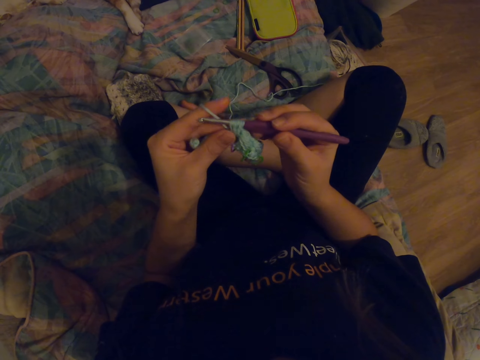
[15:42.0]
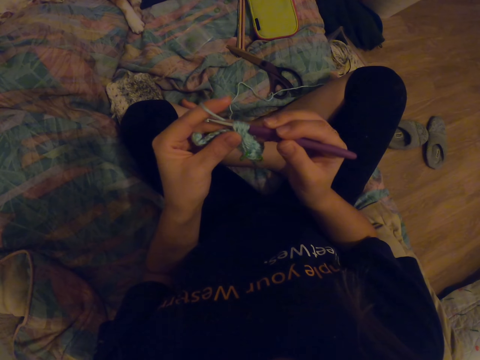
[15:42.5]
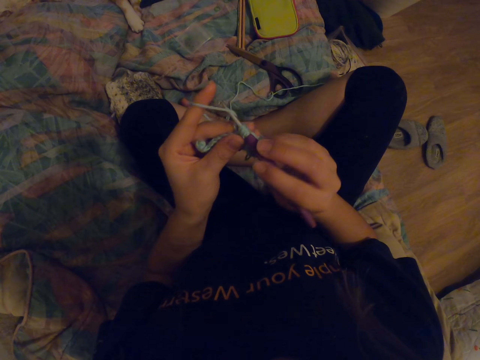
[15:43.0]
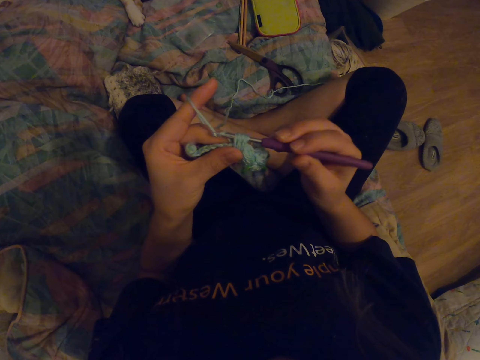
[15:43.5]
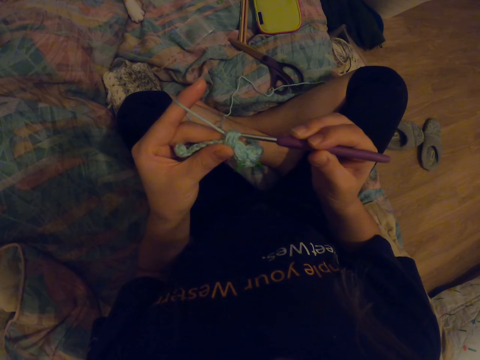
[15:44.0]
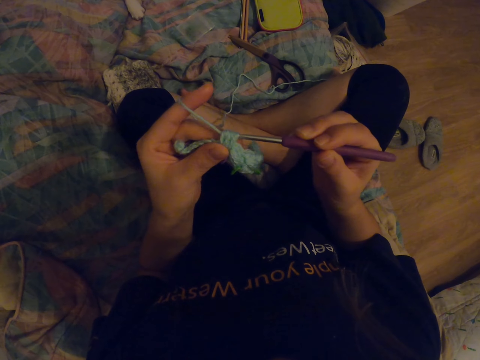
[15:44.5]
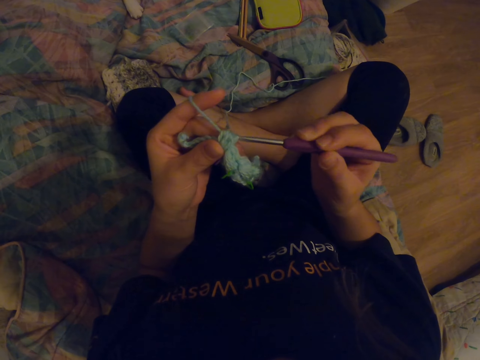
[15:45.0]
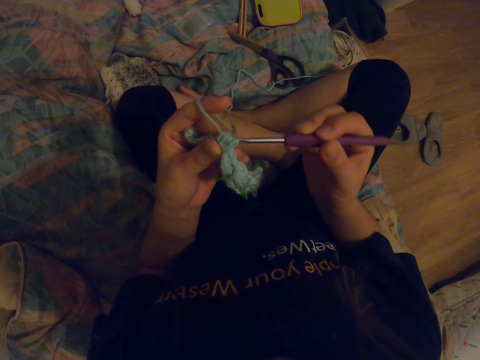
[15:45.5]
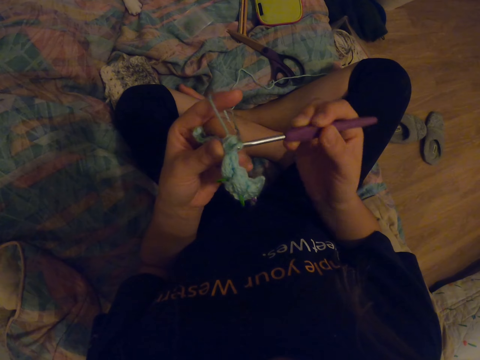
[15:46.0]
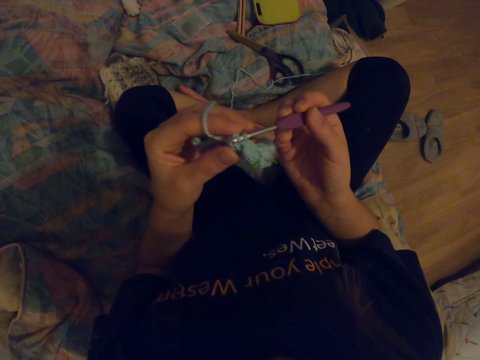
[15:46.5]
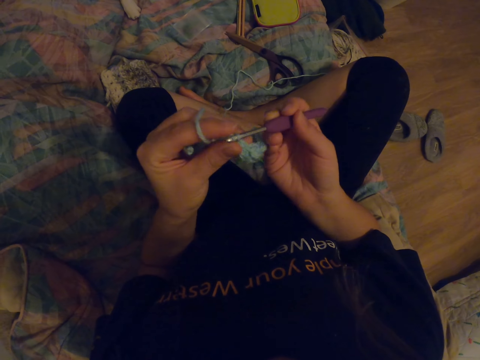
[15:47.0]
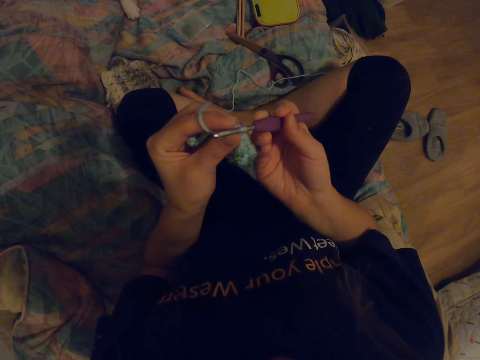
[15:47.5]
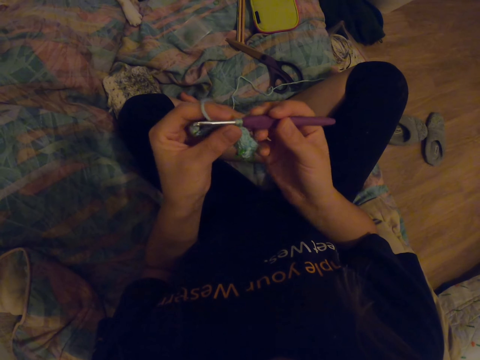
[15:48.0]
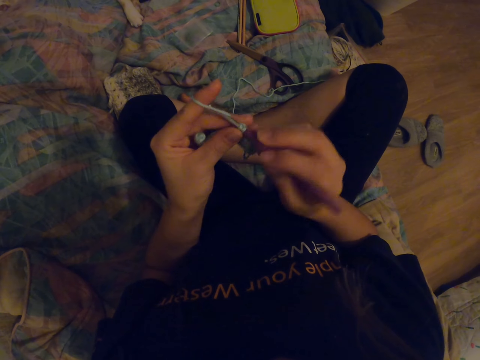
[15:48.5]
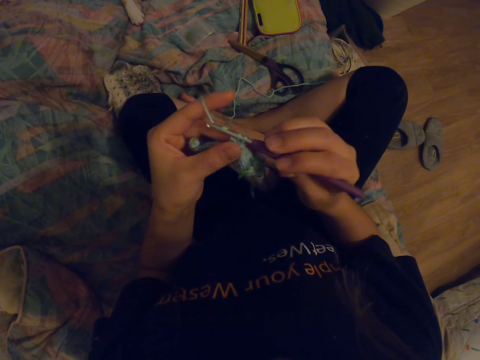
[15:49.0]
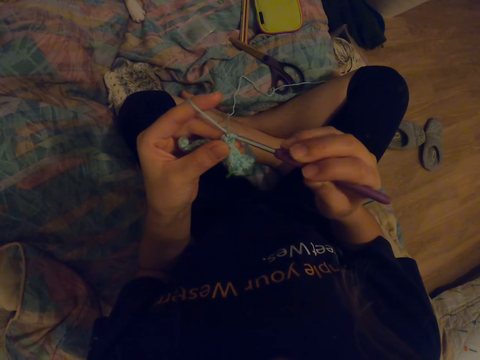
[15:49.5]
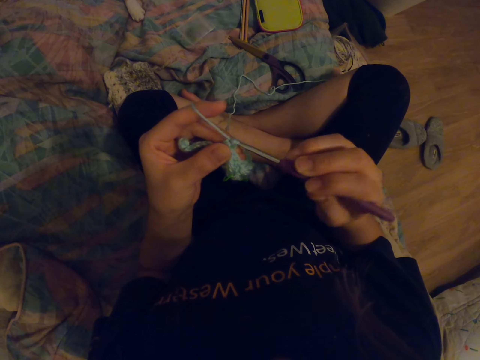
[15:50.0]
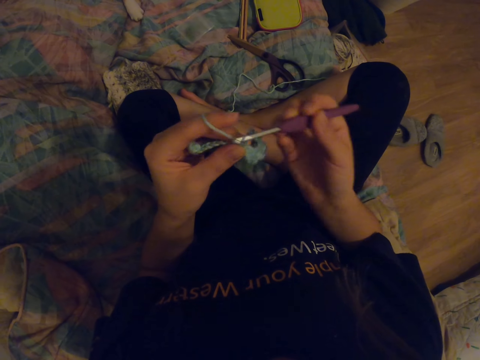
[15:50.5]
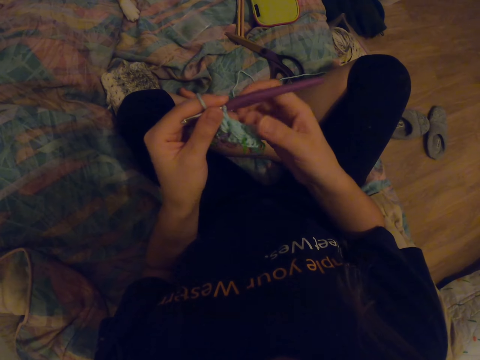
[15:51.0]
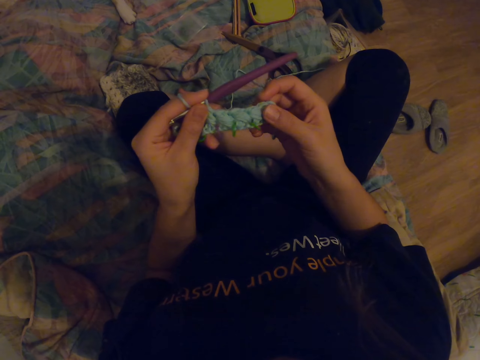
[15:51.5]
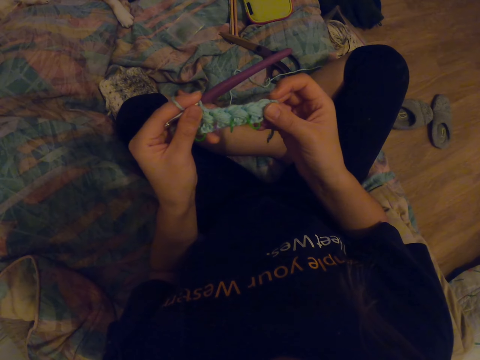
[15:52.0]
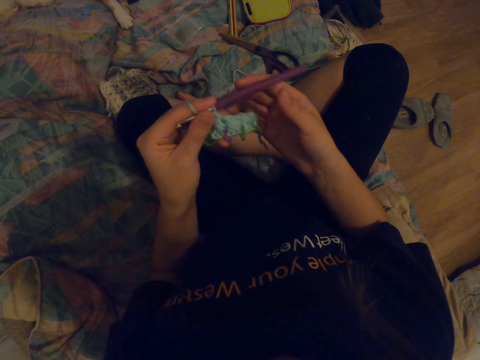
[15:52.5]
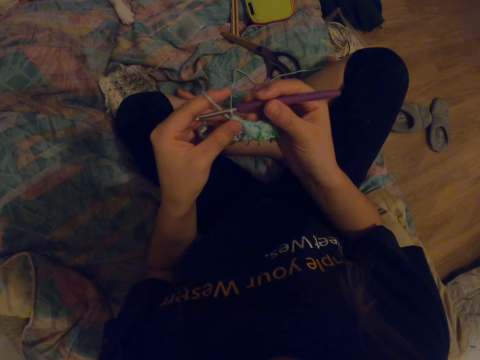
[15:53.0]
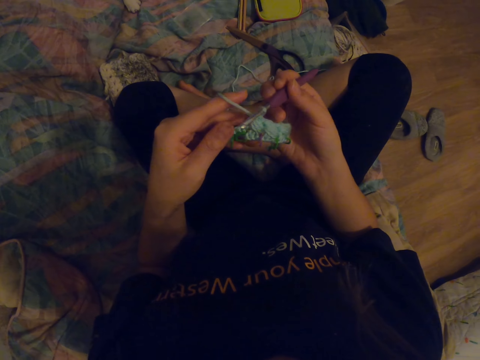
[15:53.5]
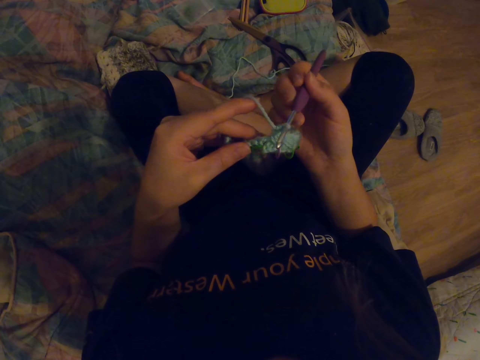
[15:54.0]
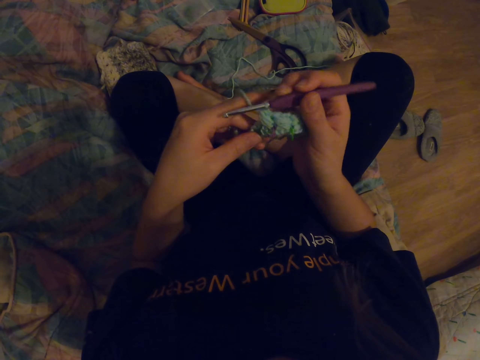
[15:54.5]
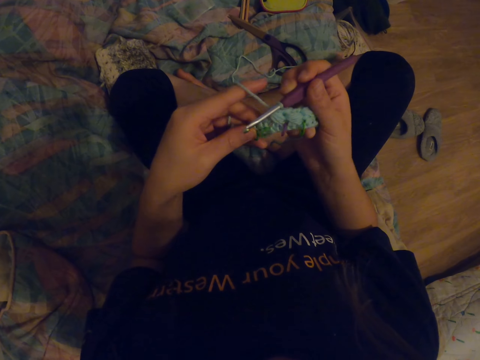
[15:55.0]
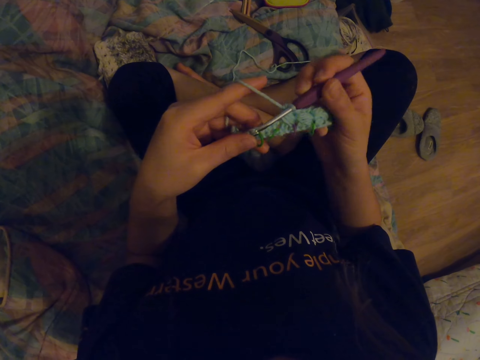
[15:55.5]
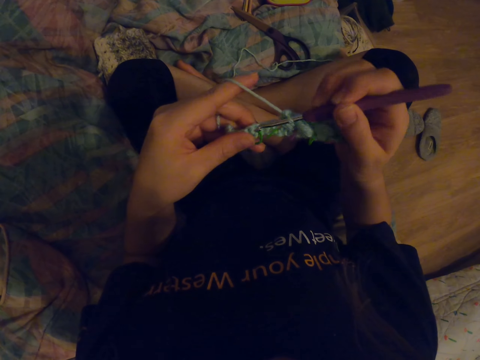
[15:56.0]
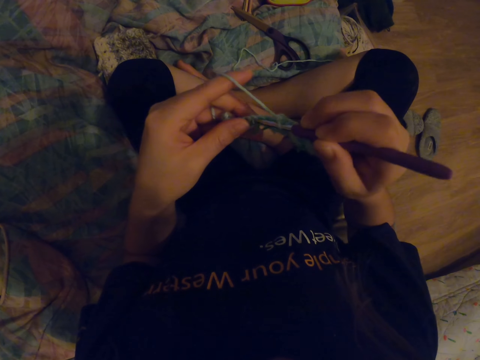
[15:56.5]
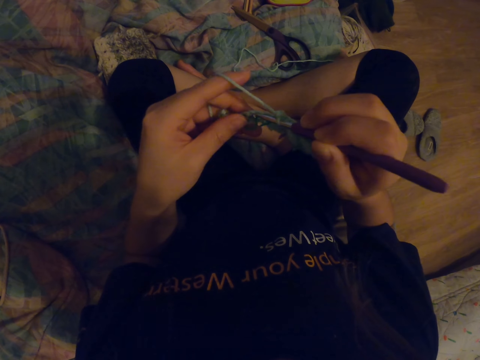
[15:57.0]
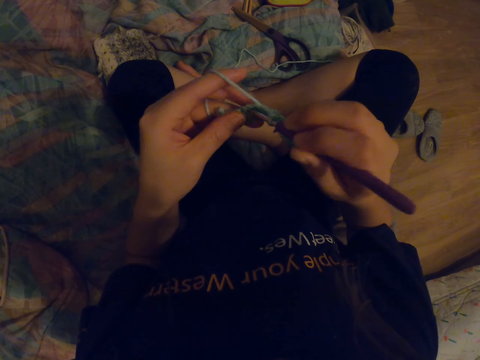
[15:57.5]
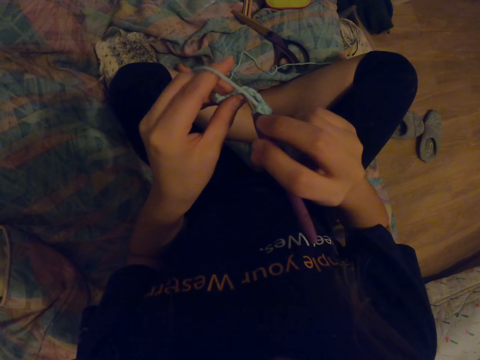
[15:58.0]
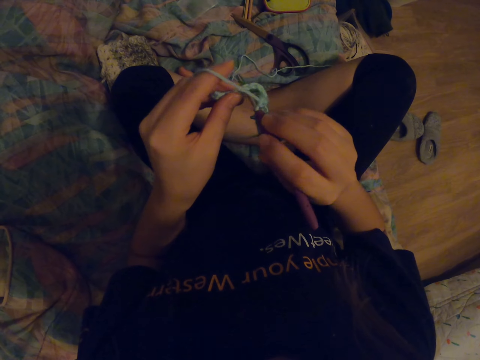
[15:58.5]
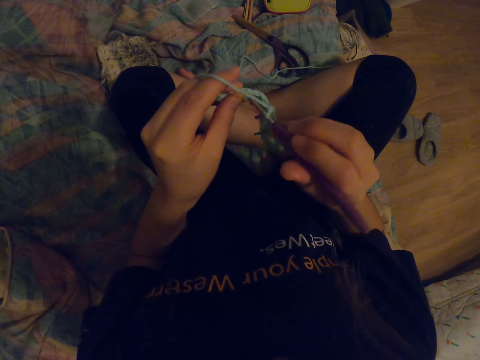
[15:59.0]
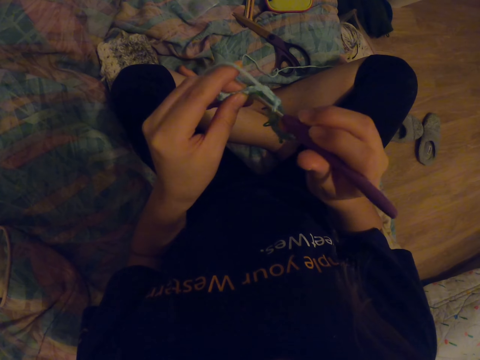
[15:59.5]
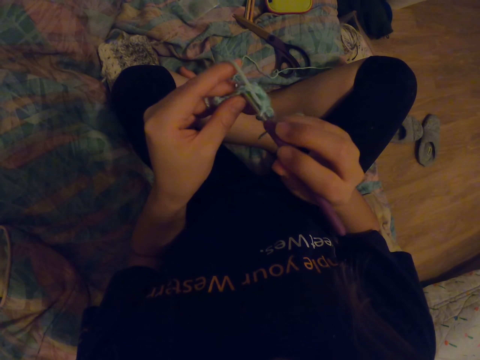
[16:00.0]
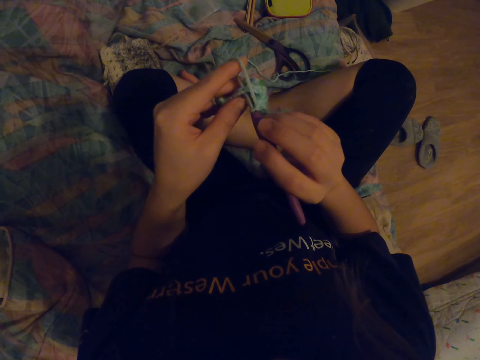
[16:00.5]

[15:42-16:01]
The camera wearer knits the fabric with a crochet hook. They look at the fabric. They knit the fabric with the crochet hook.

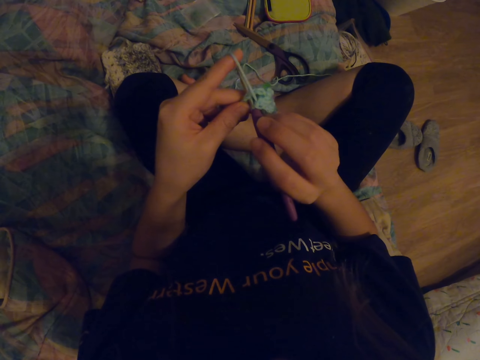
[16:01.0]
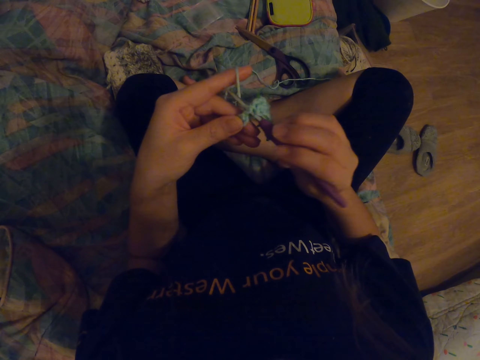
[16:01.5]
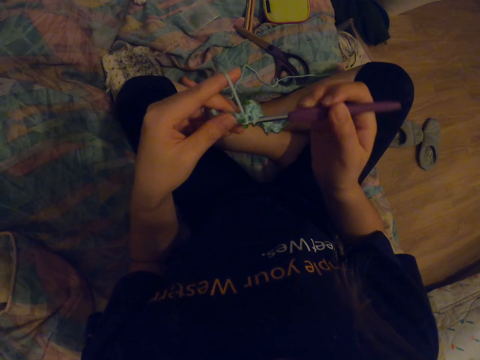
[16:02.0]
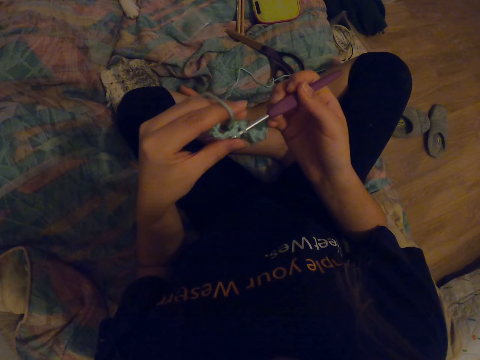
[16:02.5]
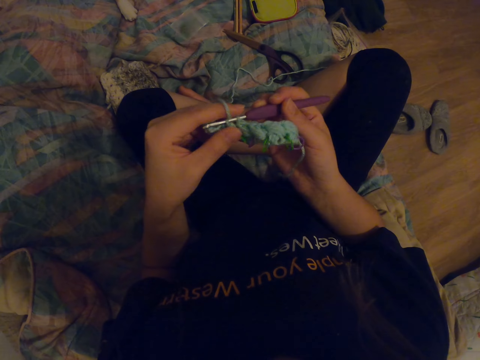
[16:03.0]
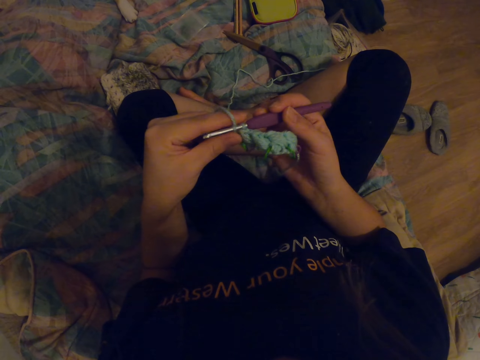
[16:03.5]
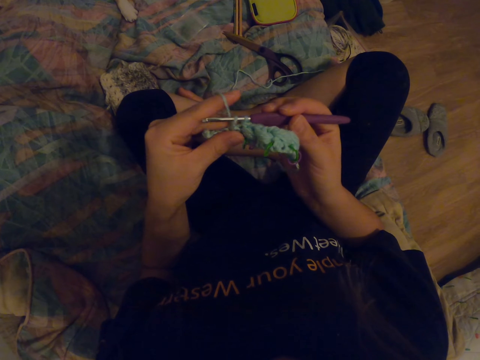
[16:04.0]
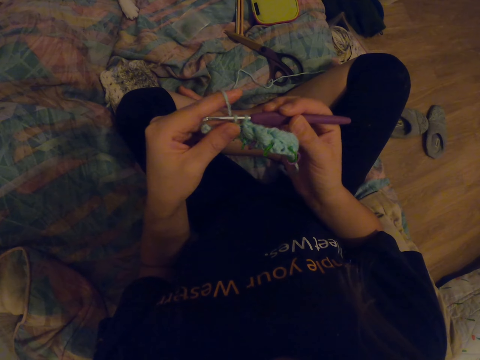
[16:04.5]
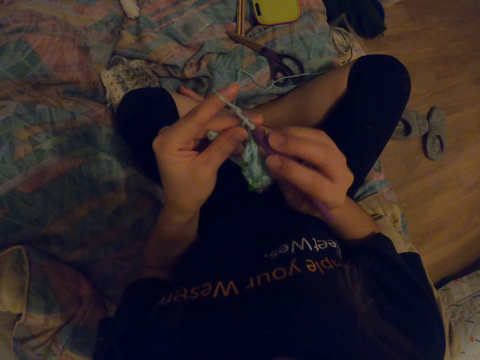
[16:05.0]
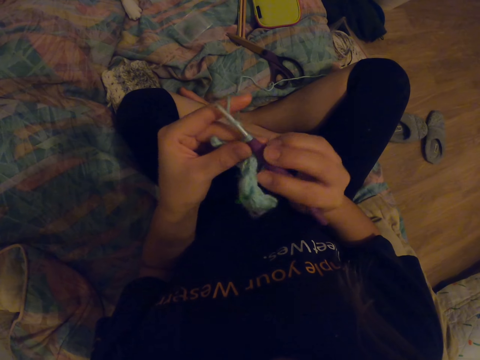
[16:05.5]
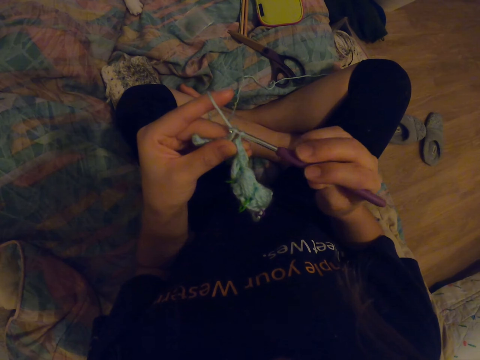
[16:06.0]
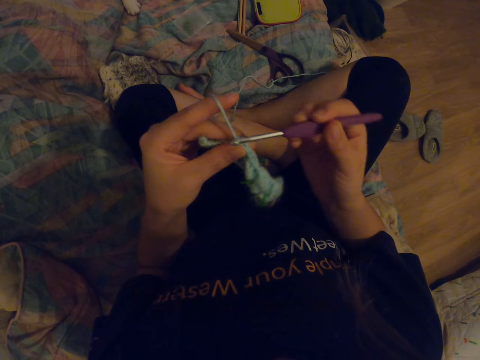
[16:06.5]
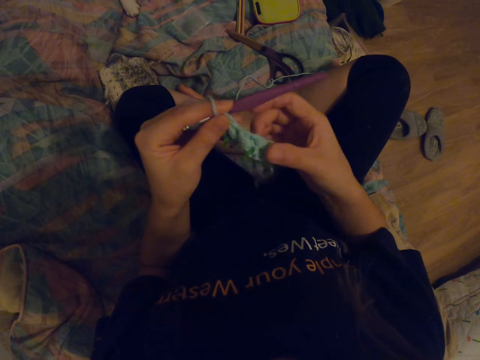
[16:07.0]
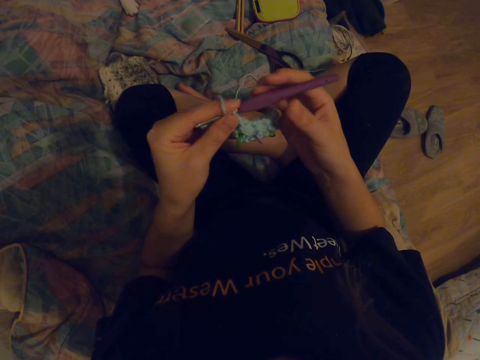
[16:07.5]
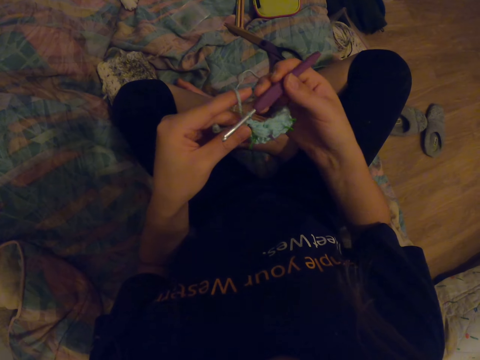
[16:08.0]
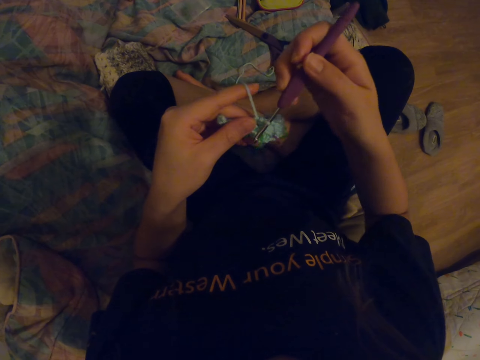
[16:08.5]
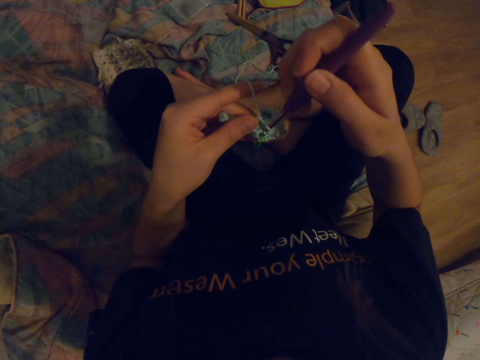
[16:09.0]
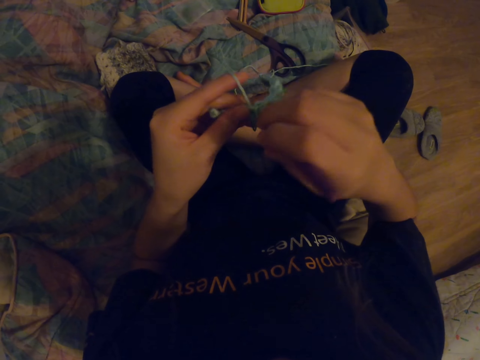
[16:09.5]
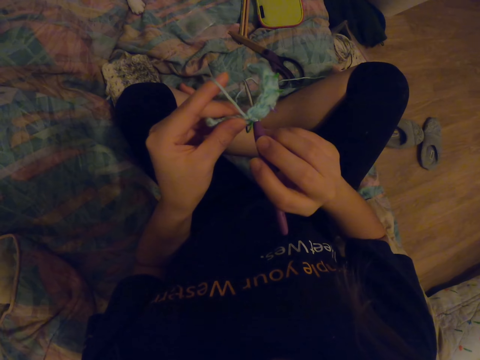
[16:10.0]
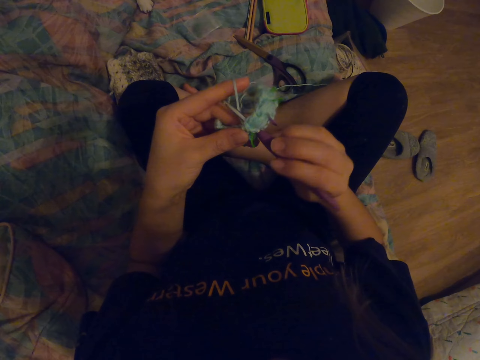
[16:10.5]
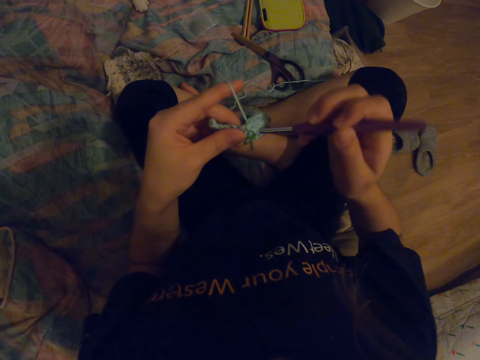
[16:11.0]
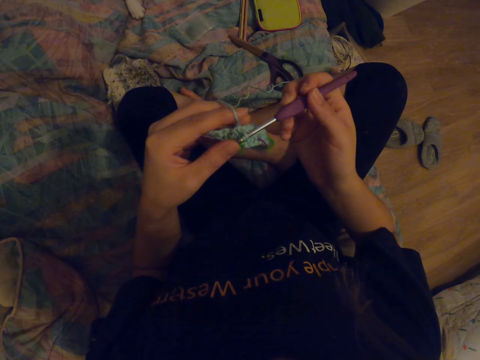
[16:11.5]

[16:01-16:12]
The camera wearer looks at the fabric. They knit the fabric with a crochet hook.
